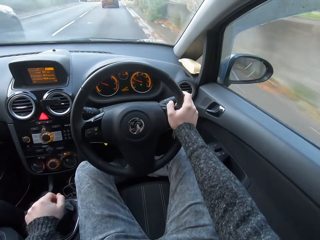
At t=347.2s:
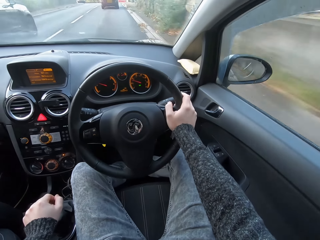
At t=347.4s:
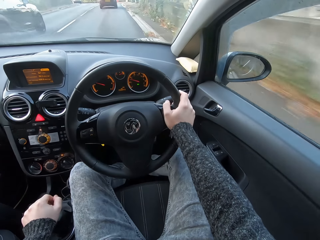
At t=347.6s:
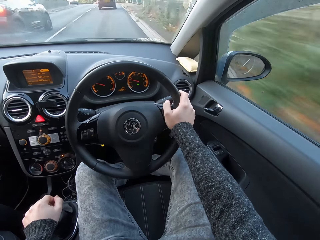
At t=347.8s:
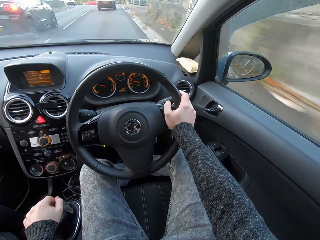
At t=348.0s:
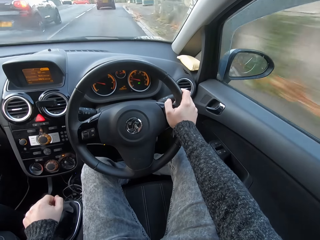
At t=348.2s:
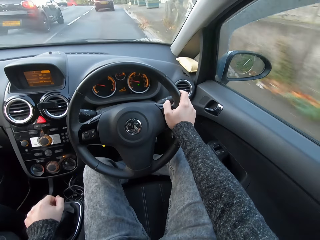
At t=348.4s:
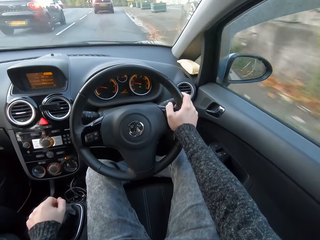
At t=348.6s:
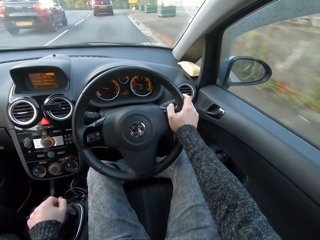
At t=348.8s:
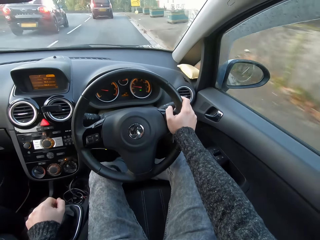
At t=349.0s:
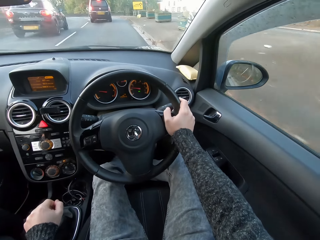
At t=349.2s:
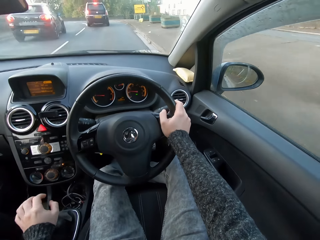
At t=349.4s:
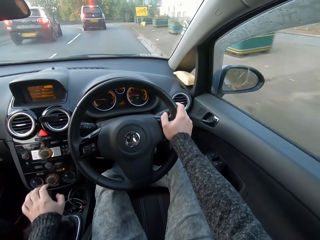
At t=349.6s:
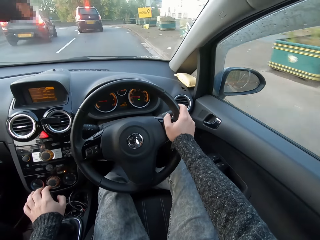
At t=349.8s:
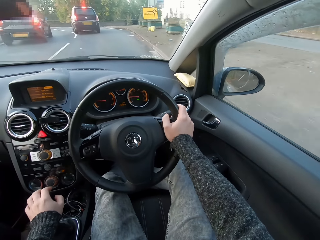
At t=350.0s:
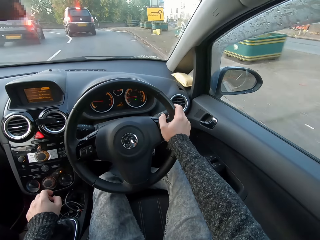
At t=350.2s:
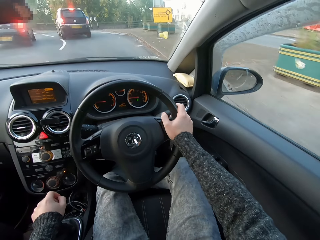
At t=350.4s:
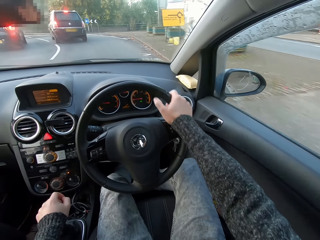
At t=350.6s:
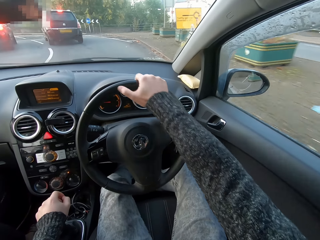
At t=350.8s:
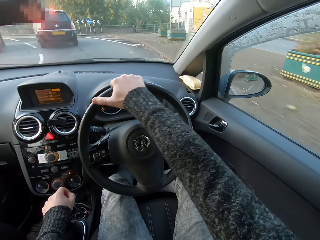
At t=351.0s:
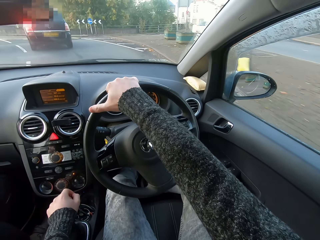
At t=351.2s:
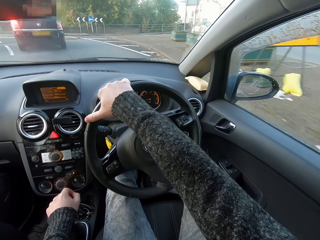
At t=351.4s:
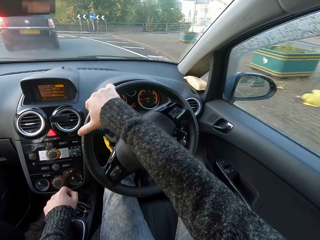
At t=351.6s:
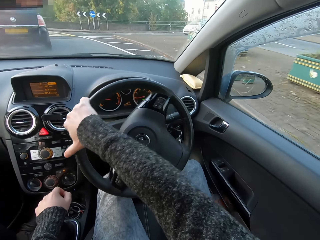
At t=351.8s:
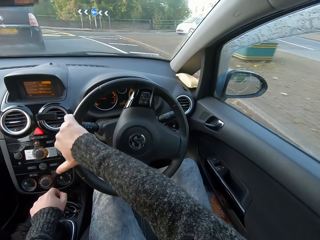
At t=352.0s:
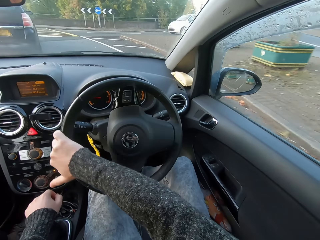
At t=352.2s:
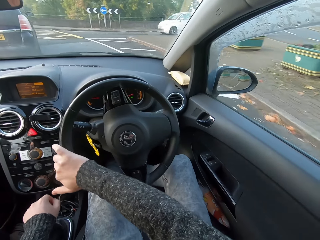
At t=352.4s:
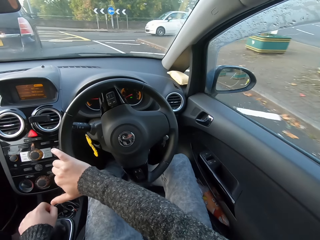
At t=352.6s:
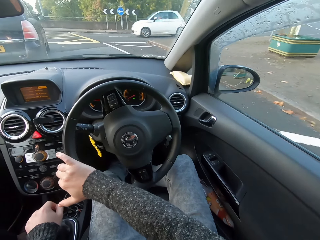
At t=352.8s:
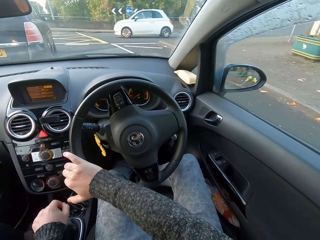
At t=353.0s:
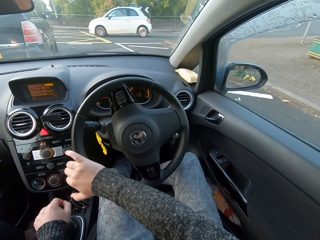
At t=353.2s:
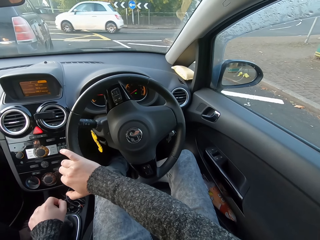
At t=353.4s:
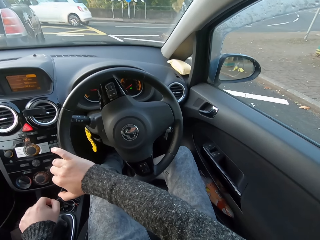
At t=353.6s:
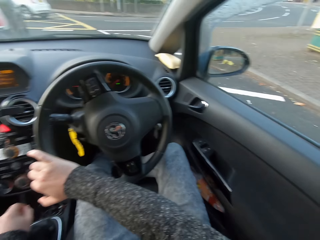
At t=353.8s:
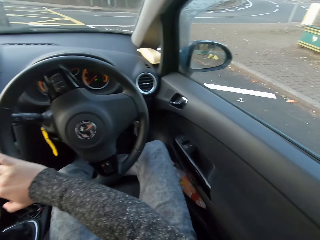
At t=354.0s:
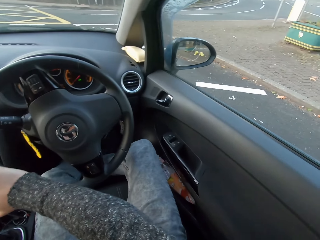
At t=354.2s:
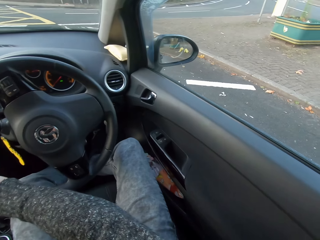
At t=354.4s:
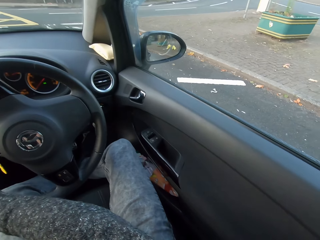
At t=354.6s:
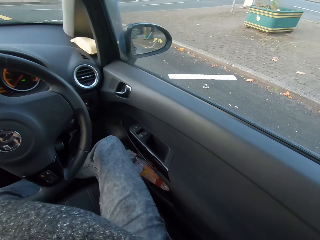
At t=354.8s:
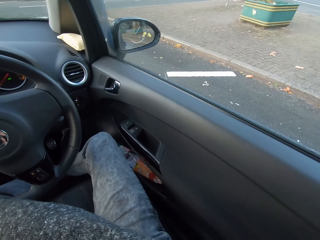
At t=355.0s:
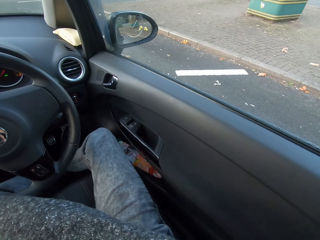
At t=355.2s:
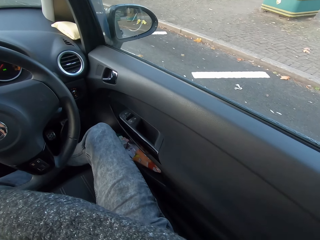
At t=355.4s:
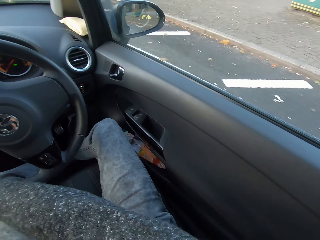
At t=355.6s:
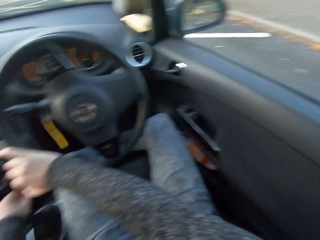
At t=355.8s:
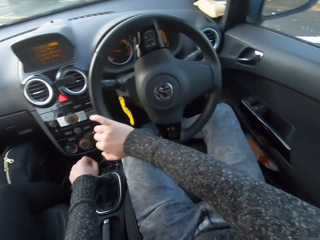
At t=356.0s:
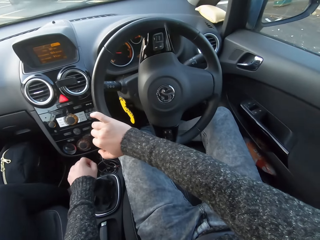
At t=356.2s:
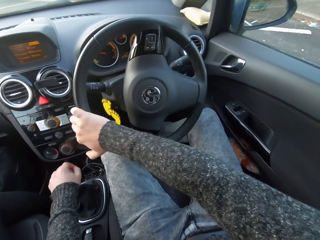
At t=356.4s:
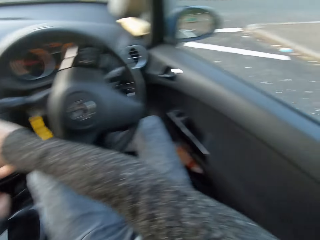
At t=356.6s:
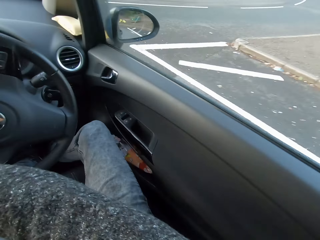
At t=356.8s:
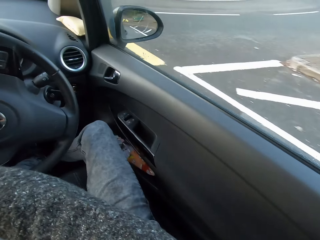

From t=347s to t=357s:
The camera wearer shifts gear with the left hand. They control the steering. They look to the right.

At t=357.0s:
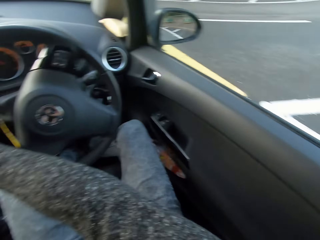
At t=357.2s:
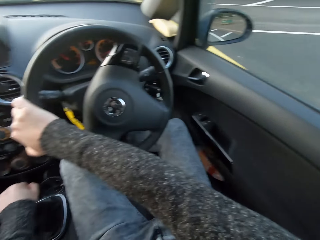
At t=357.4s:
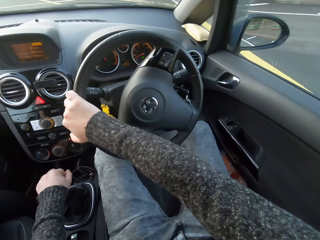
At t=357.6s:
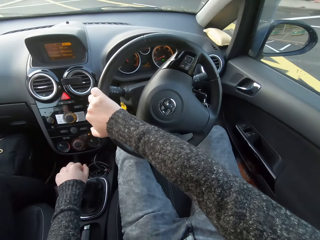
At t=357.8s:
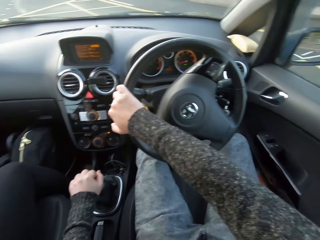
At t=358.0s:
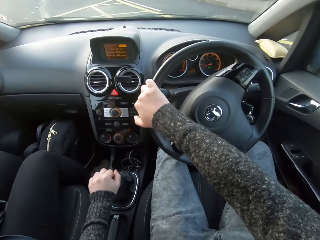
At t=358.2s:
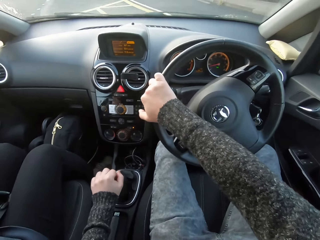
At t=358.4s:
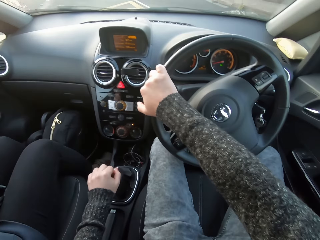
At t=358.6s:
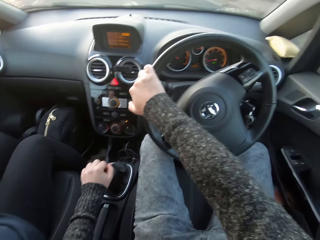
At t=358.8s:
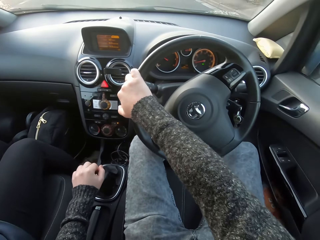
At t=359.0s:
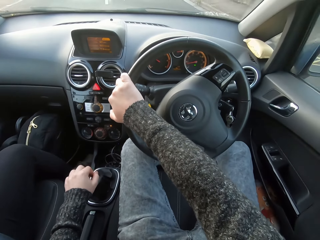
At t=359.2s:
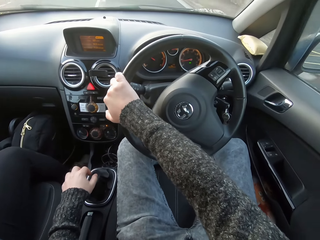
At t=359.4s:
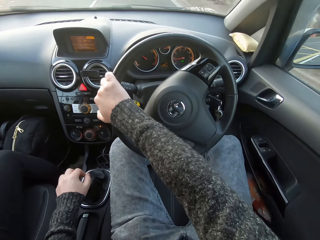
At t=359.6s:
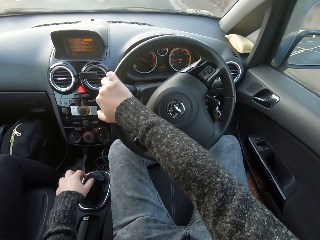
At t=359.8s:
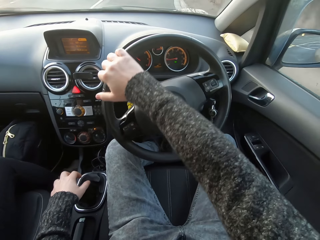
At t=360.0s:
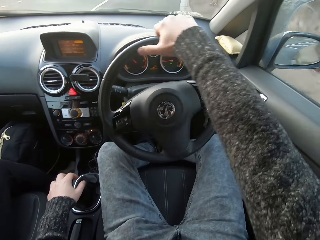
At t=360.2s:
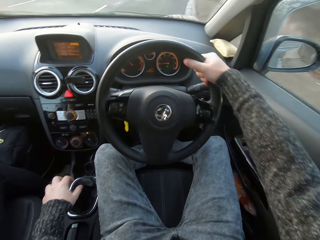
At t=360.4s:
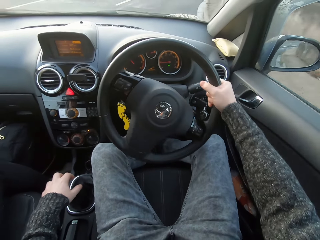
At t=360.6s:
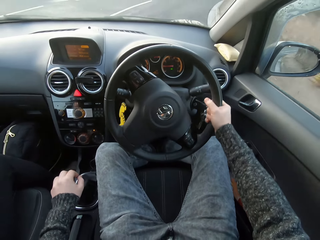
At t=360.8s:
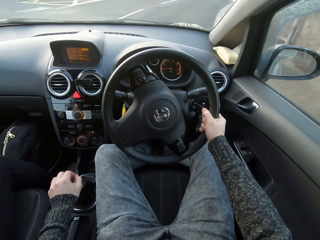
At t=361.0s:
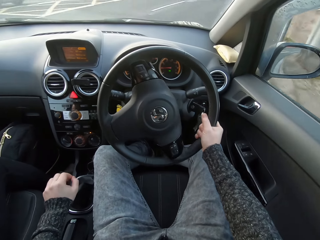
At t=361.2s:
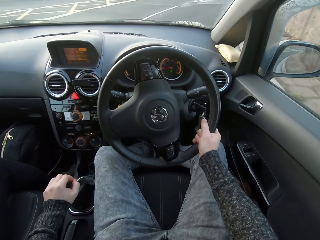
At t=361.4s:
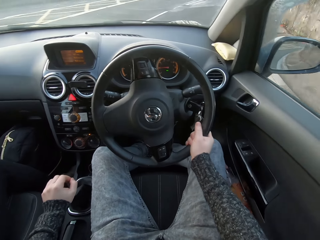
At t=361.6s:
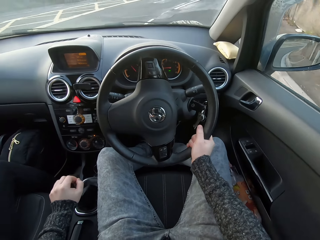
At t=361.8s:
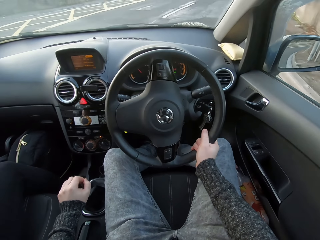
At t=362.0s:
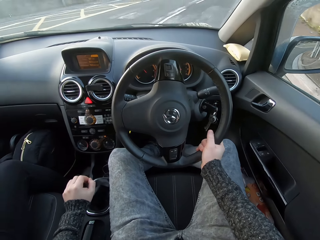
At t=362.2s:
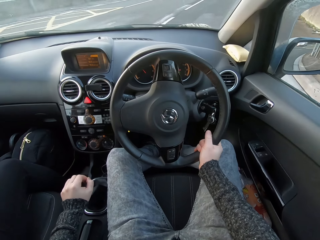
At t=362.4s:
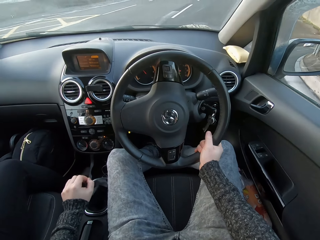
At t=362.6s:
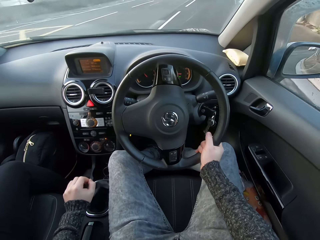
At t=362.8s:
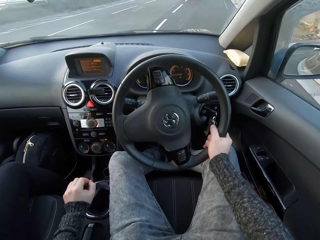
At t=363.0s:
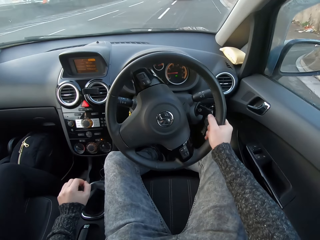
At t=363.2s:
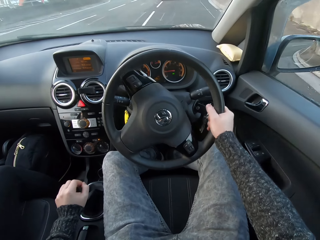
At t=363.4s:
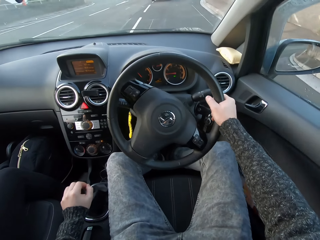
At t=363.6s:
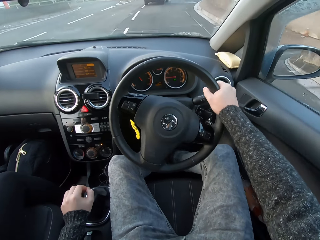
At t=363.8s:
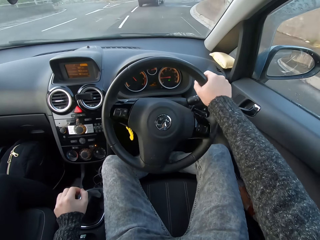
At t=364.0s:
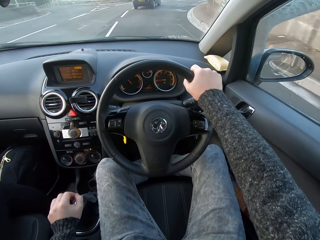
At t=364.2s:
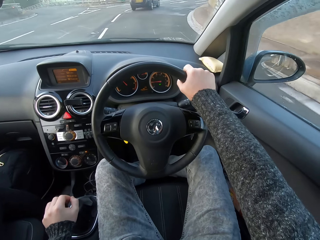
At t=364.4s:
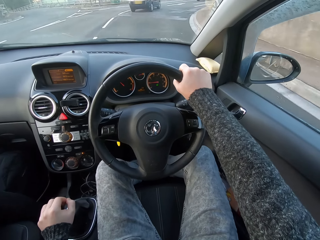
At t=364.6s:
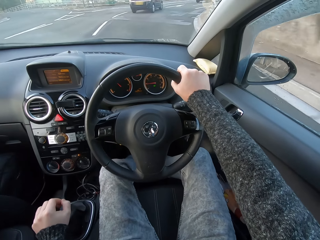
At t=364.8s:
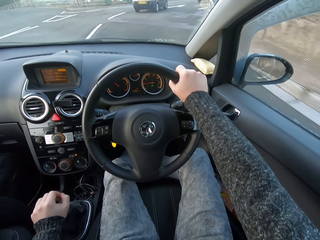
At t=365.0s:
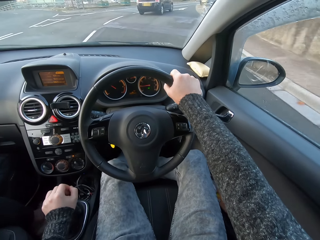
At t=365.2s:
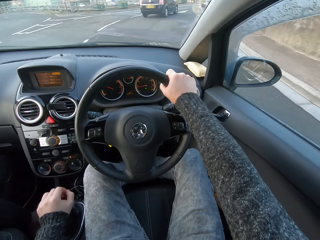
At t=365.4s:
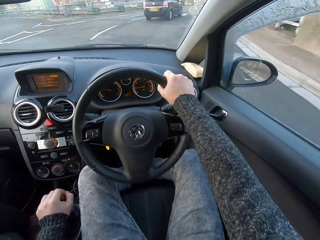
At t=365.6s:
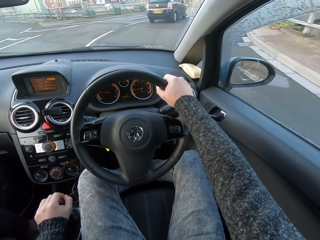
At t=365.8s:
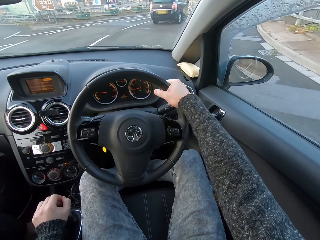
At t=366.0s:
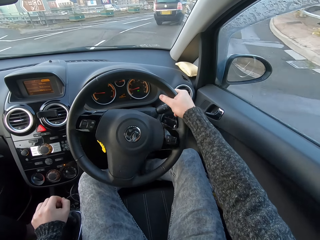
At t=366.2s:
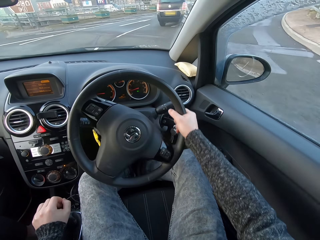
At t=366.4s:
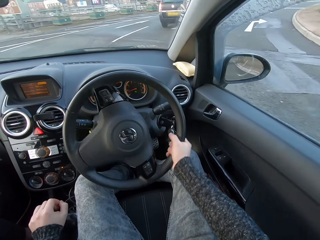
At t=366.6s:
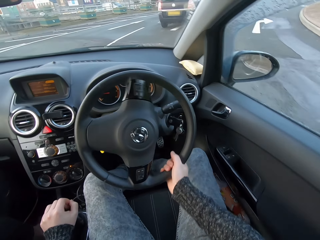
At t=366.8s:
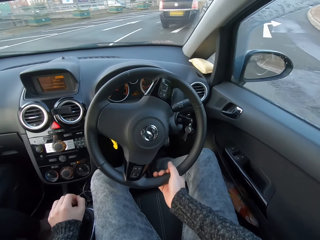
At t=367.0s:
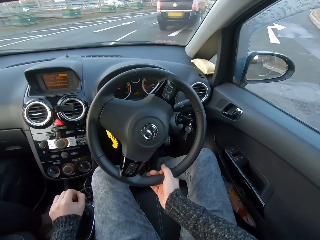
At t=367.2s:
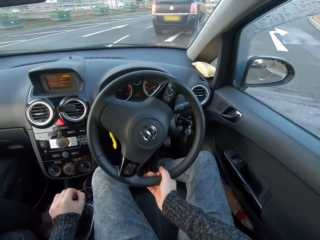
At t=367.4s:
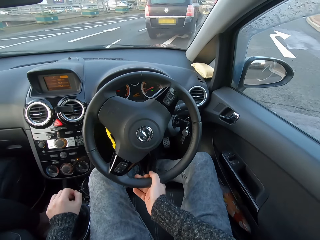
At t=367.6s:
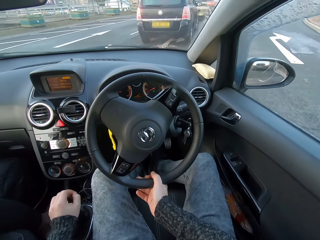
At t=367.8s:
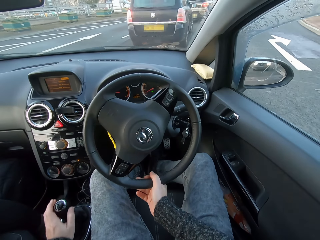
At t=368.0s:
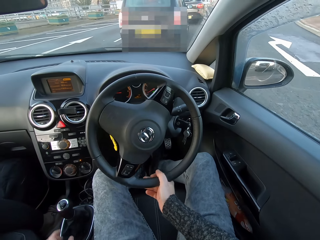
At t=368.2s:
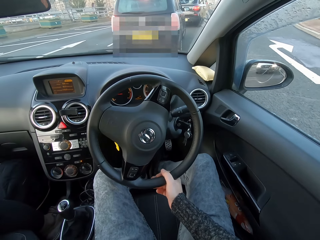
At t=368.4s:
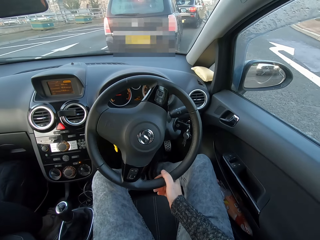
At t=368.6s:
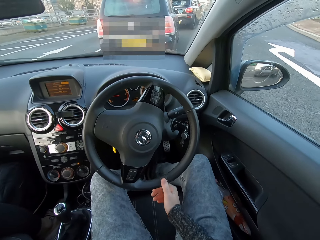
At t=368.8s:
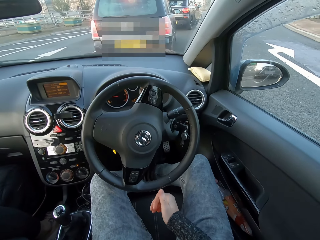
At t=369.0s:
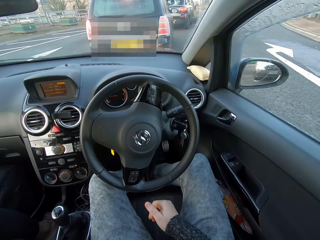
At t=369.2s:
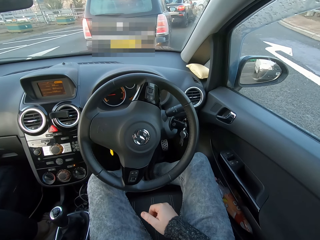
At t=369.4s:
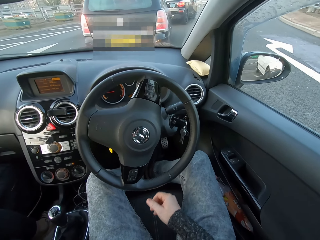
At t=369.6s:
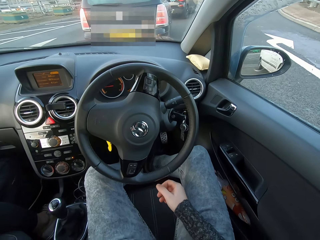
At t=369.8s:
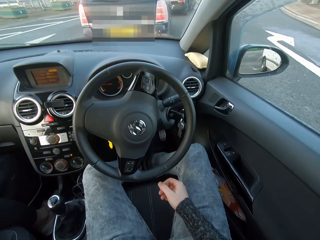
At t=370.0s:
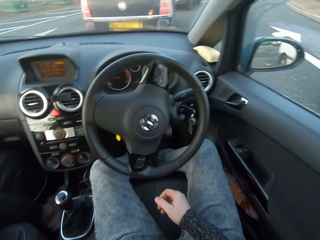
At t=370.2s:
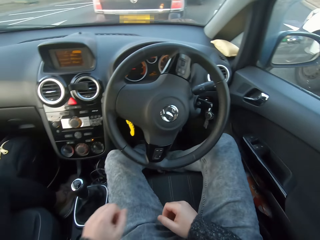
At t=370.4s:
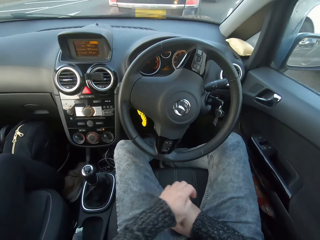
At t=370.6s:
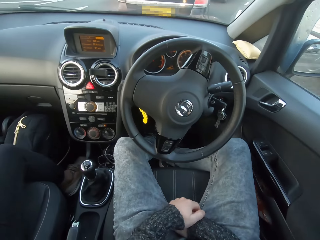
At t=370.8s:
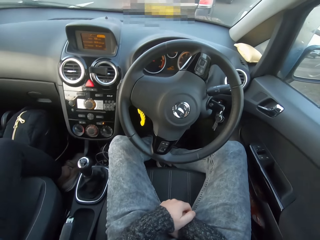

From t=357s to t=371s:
The camera wearer controls the gear. They control the steering. They shift gear with the left hand. They let go of the gear lever with the left hand. They stop the car.
